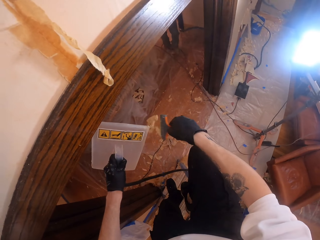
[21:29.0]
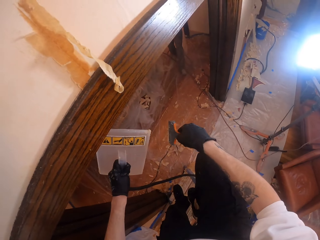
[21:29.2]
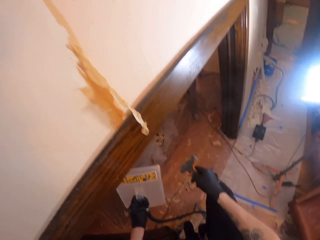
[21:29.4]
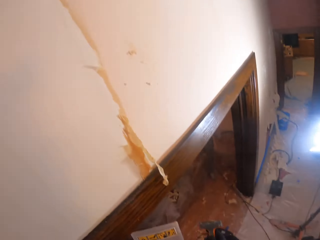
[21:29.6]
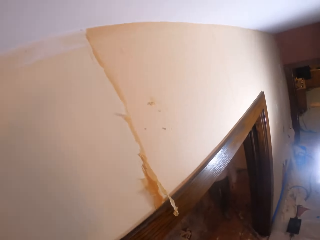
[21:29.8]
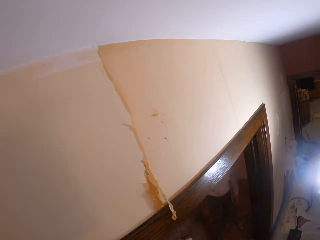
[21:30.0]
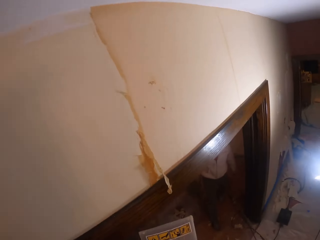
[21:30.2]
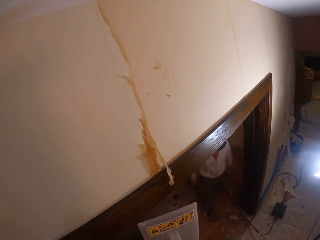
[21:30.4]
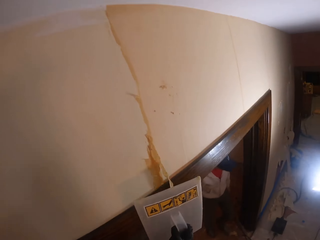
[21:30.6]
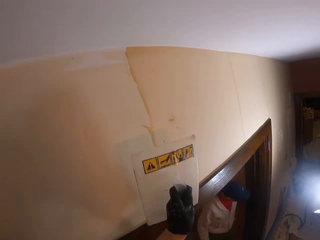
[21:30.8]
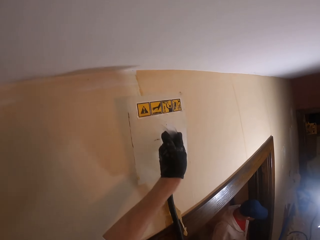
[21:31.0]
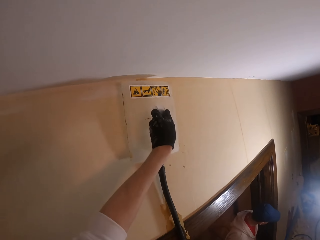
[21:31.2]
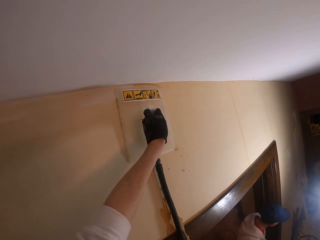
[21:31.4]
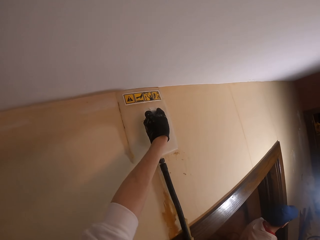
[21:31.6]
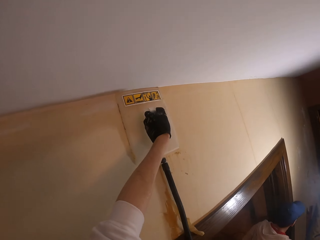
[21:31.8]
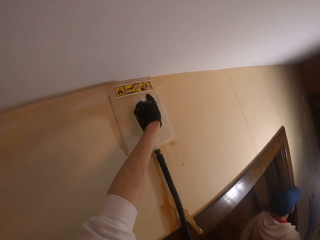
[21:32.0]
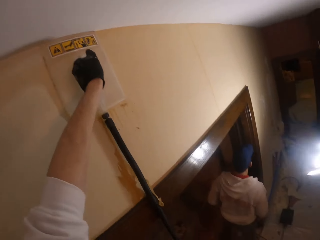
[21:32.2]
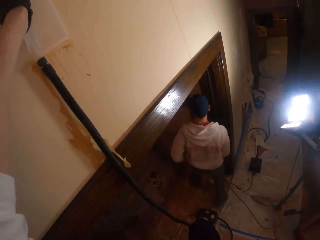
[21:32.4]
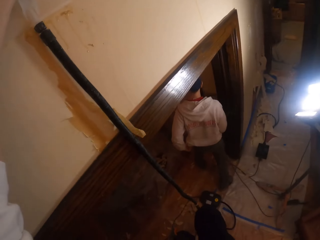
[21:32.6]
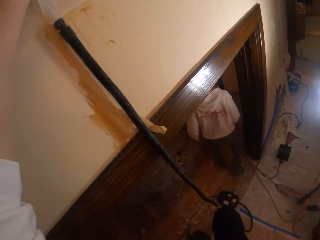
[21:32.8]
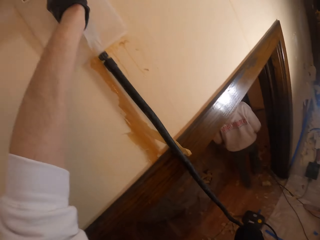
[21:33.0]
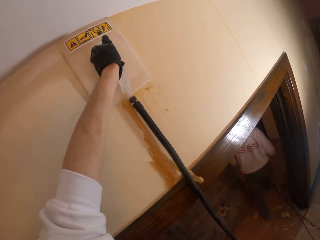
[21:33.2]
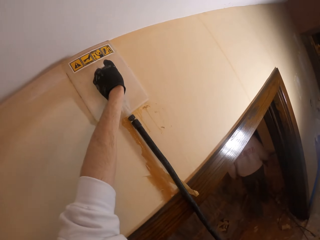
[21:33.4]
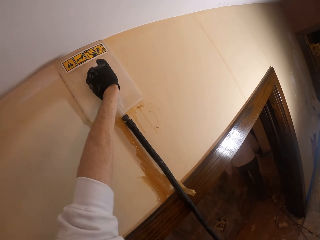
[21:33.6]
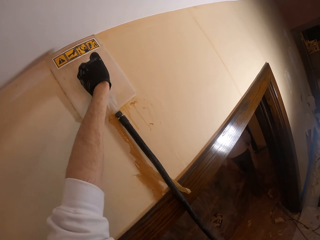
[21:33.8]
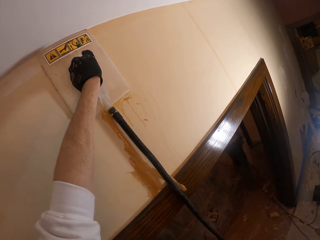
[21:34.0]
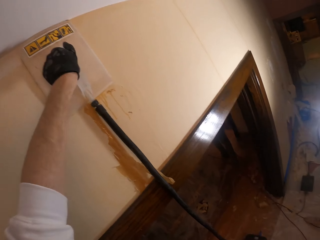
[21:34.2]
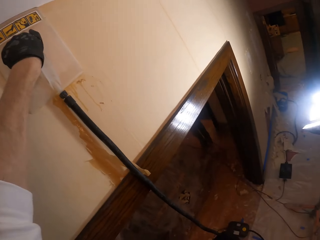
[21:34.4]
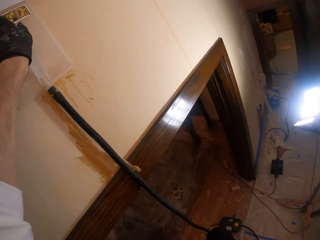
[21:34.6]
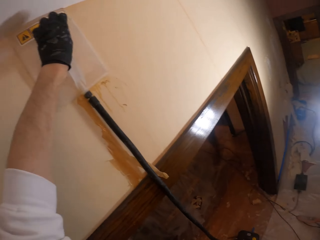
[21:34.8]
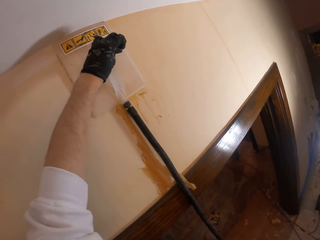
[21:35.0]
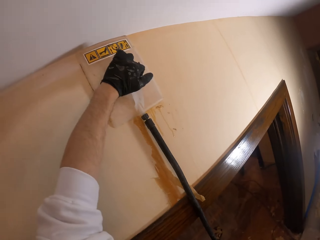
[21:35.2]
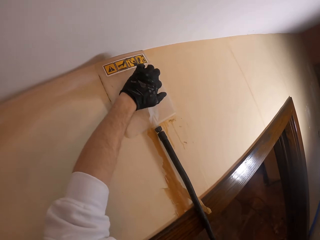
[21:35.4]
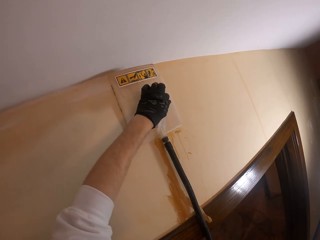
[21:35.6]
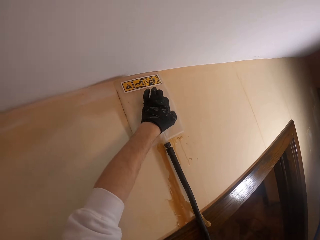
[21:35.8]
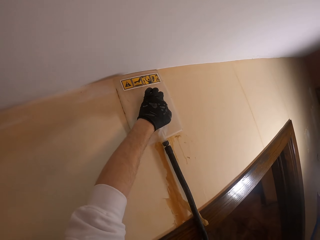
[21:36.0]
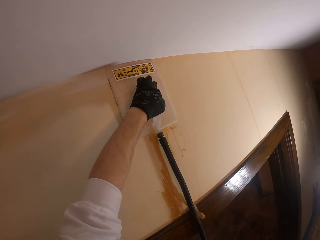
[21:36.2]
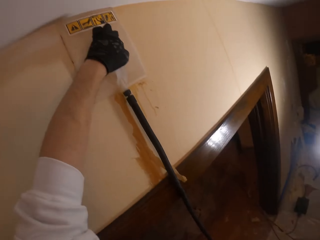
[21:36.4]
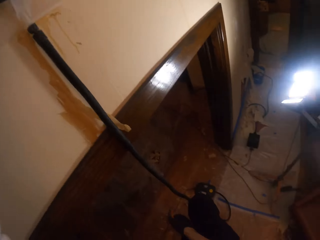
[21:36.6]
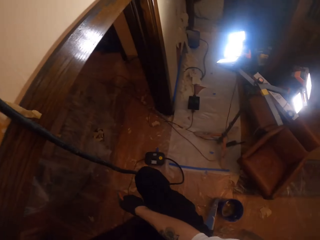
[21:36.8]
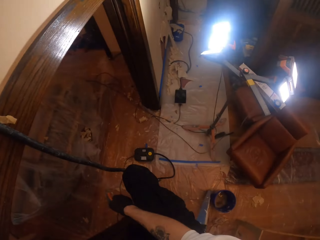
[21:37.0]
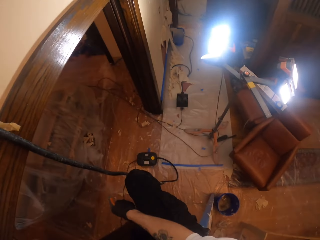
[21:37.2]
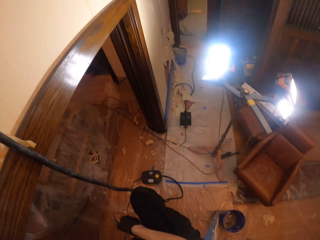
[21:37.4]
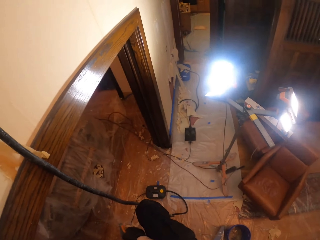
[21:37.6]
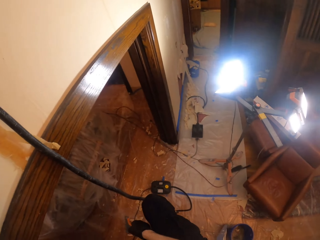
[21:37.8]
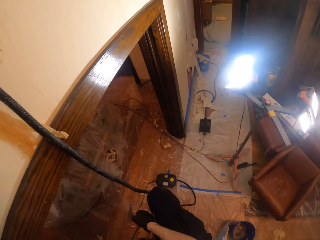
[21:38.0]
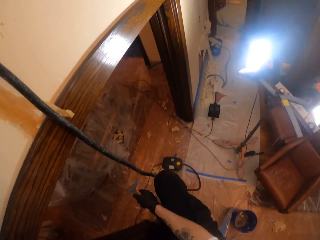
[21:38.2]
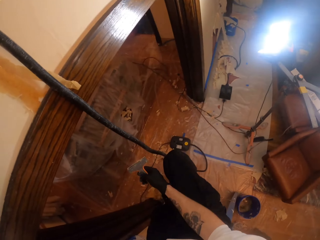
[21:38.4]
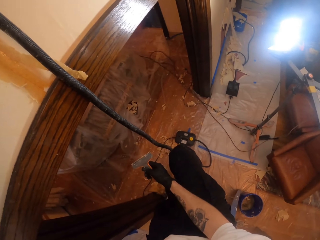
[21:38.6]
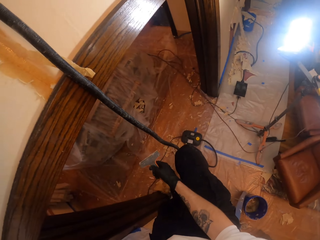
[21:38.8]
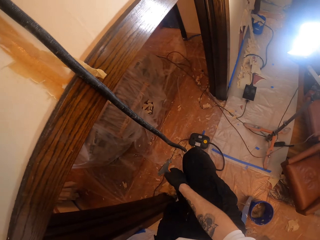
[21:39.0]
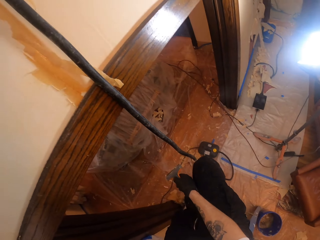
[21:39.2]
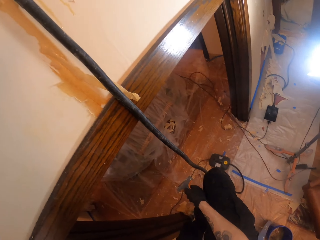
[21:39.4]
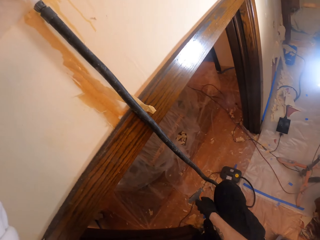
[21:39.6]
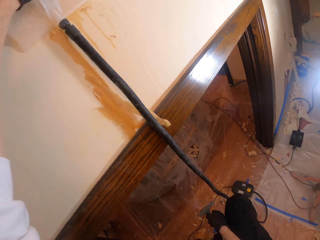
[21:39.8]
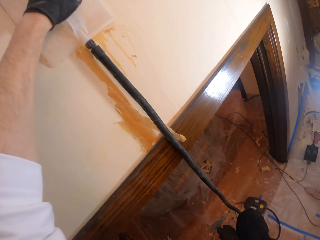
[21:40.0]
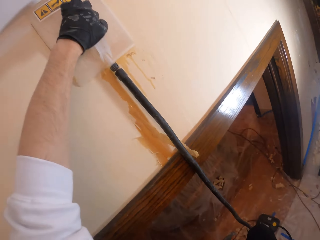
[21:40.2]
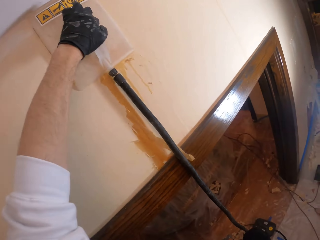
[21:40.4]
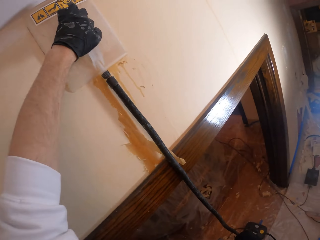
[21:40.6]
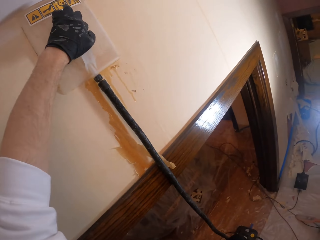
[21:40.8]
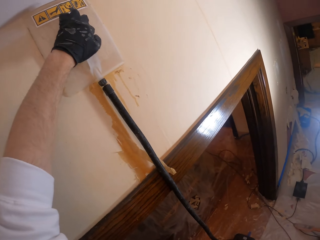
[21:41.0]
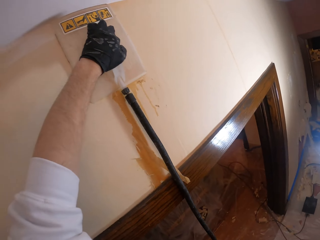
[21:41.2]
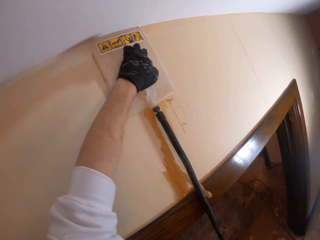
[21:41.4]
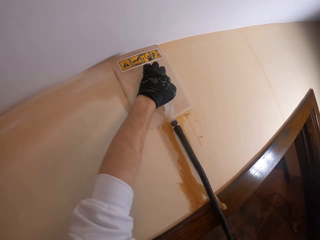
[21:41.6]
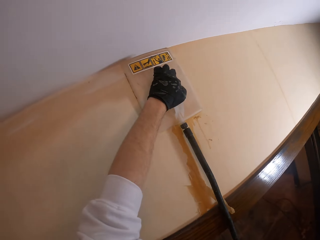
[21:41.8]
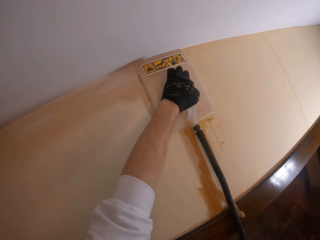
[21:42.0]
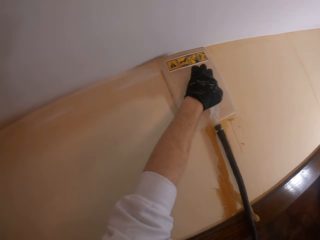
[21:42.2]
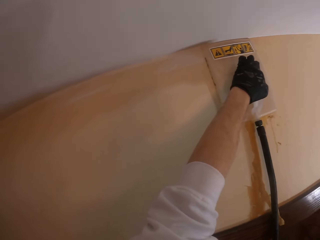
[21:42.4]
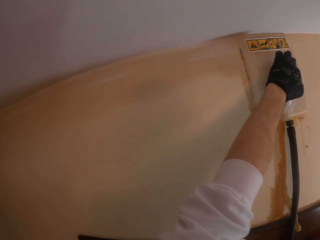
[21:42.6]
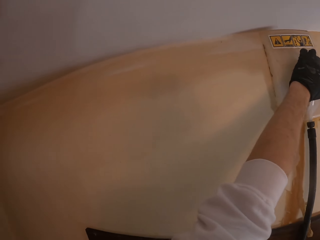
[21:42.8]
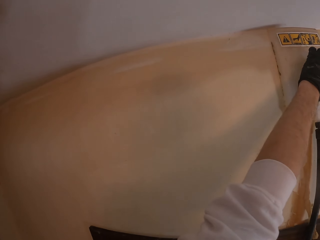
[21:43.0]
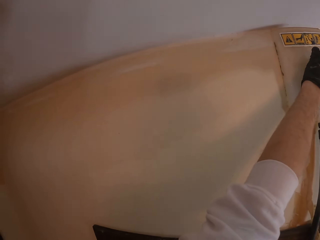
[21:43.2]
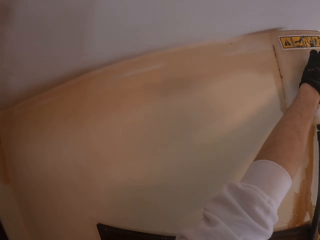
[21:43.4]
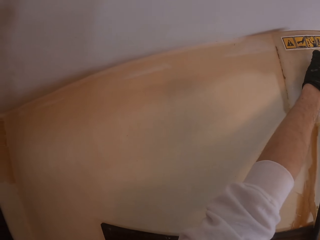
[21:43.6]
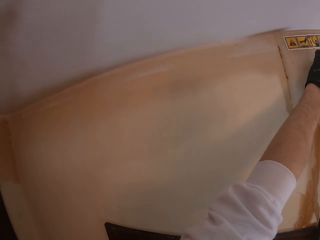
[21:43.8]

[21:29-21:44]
The camera wearer wipes paint on a steam wallpaper stripper with a paint scraper in the right hand. They stare around. A man walks around. The camera wearer paints the wall paint with the steam wallpaper stripper in the left hand. They place the hawk on the wall. They look around. They look around again. They paint the wall paint with the steam wallpaper stripper in the left hand.

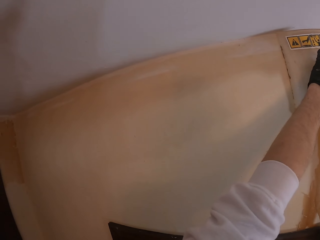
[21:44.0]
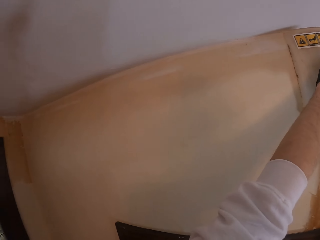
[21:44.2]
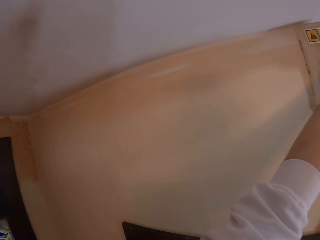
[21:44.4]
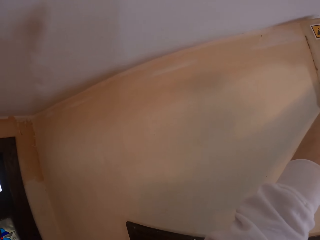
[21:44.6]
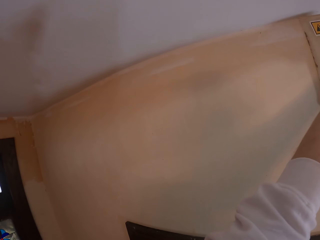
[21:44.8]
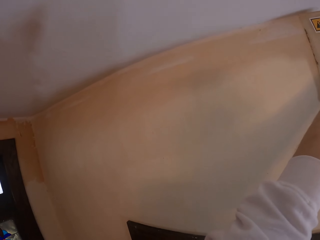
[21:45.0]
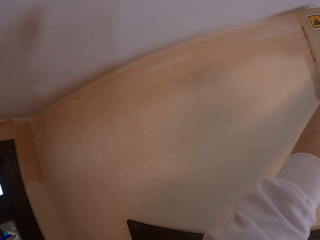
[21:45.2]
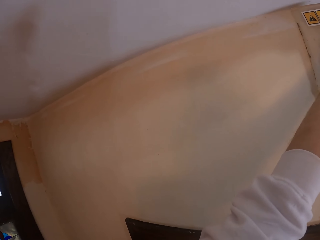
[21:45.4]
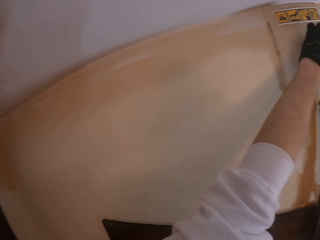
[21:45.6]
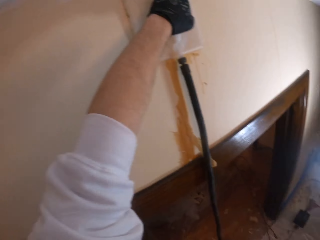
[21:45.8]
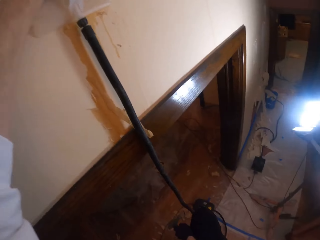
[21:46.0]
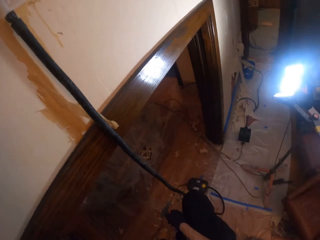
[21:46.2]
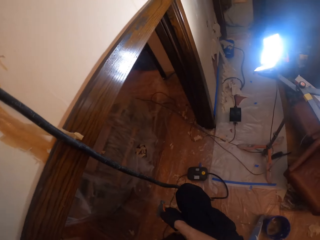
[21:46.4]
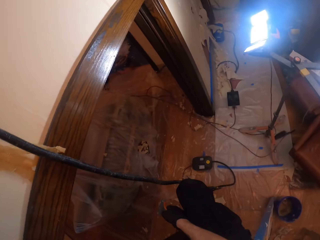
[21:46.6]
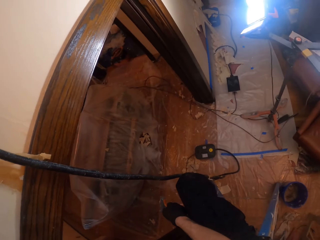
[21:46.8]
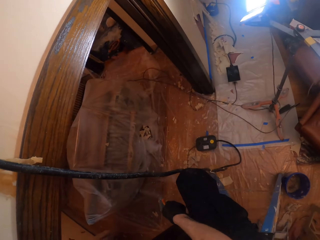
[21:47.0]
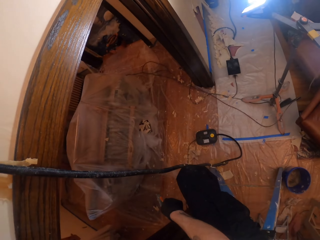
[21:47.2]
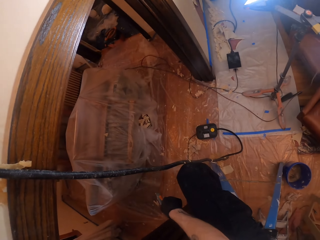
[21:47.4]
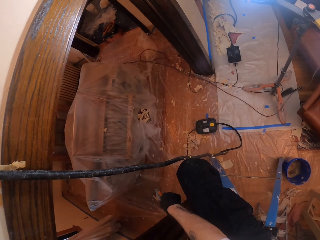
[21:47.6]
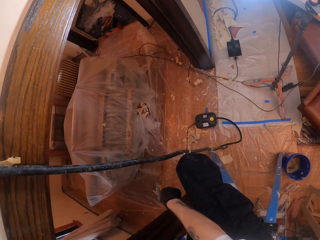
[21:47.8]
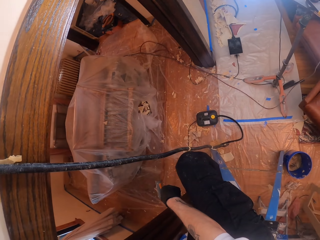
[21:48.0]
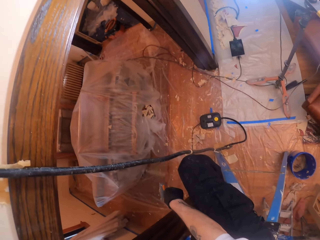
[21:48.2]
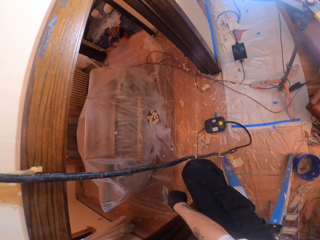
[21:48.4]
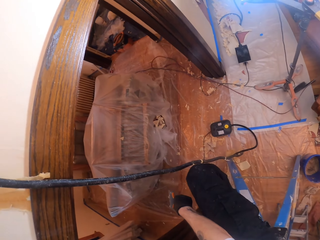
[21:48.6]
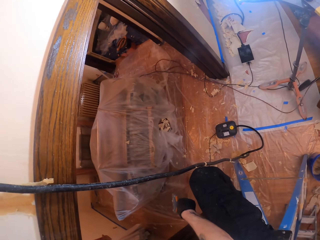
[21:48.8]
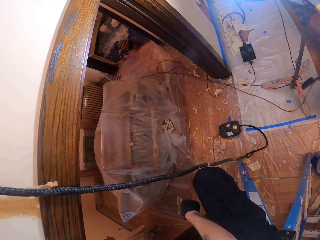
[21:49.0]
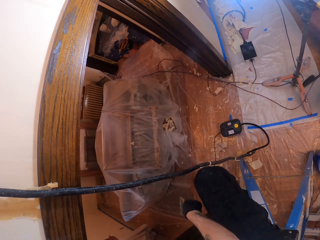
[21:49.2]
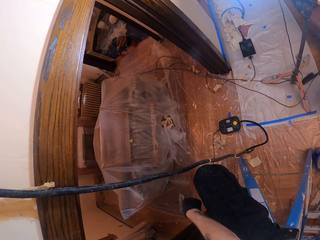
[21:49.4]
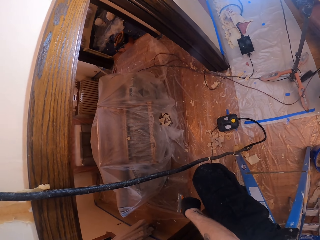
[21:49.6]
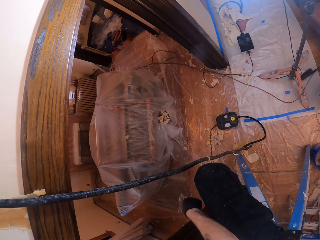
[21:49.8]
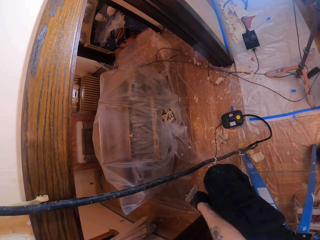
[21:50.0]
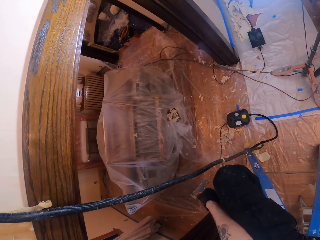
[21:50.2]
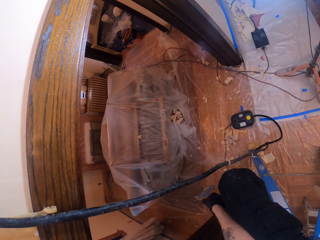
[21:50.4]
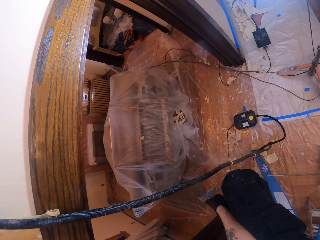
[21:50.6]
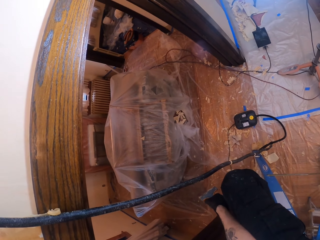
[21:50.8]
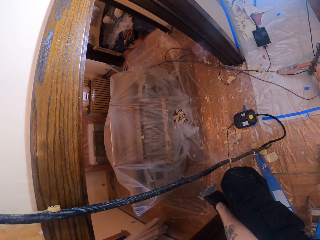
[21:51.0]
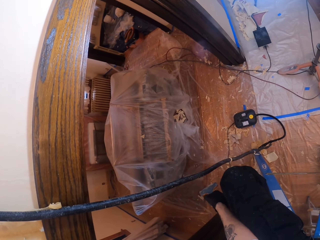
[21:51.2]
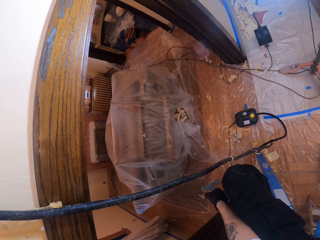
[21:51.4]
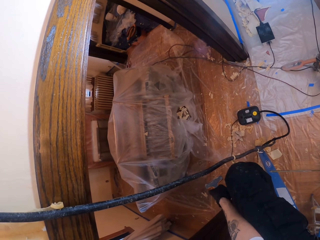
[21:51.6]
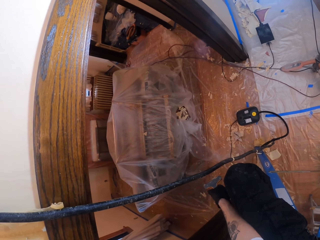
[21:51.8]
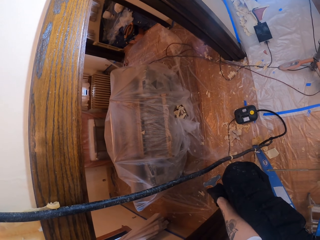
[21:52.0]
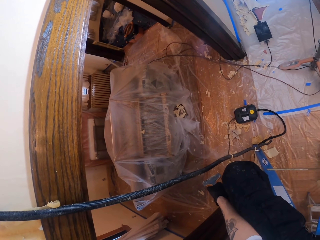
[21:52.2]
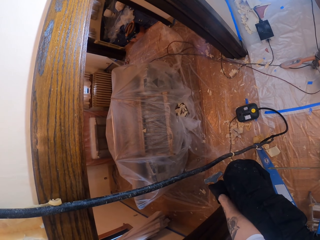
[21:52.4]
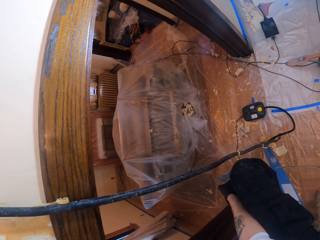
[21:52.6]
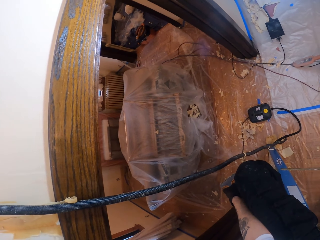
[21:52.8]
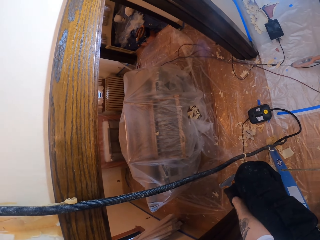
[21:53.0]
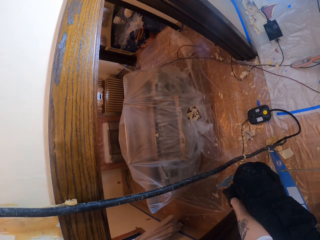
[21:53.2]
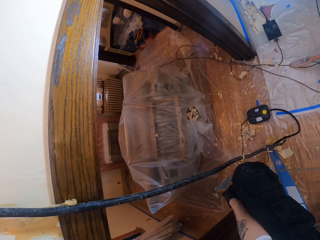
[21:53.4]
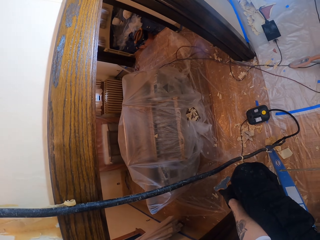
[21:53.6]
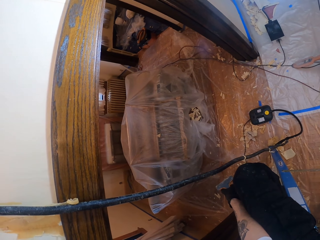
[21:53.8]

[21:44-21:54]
The camera wearer looks around. They stare at the ground floor.
